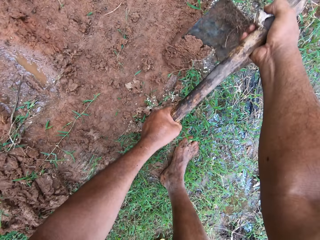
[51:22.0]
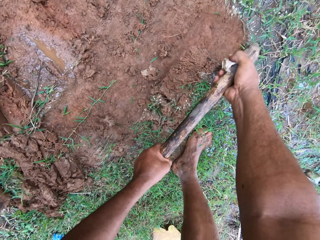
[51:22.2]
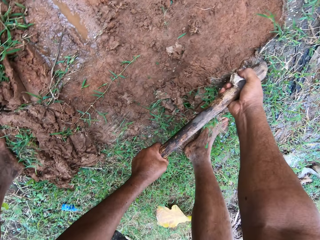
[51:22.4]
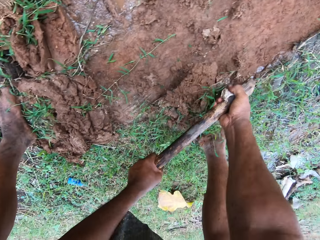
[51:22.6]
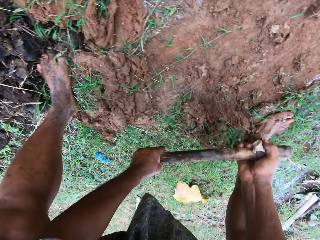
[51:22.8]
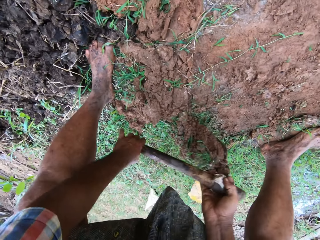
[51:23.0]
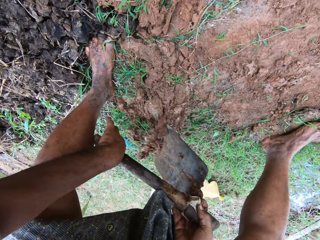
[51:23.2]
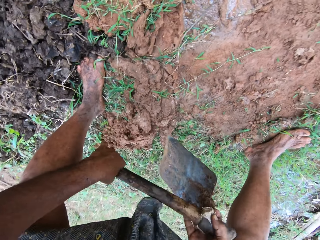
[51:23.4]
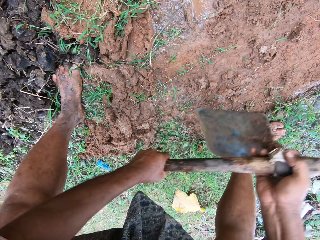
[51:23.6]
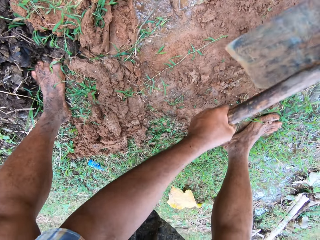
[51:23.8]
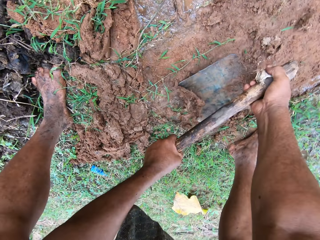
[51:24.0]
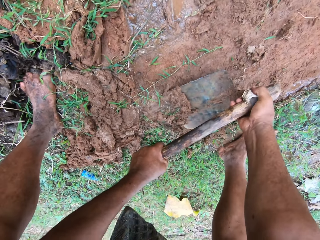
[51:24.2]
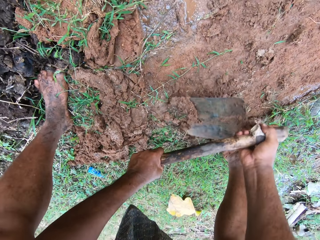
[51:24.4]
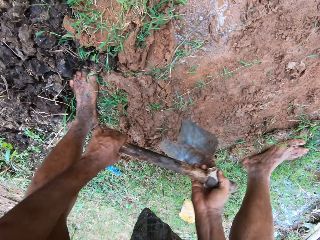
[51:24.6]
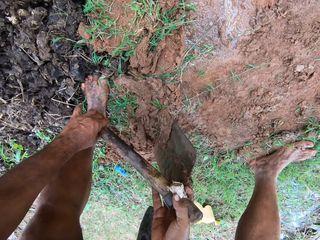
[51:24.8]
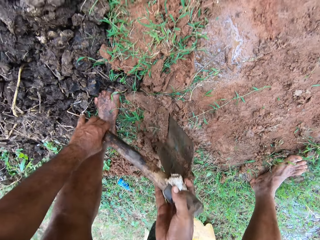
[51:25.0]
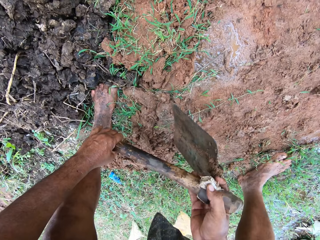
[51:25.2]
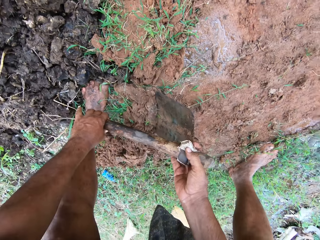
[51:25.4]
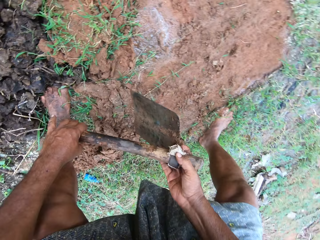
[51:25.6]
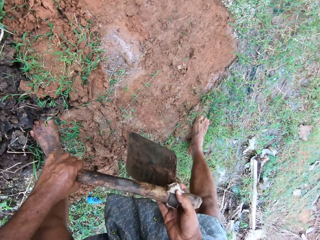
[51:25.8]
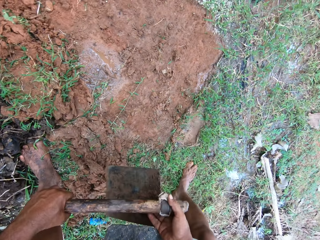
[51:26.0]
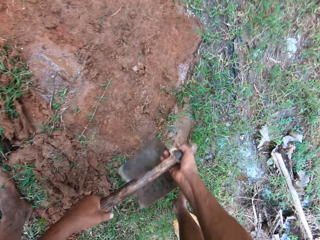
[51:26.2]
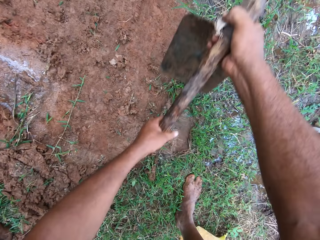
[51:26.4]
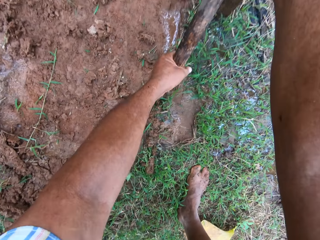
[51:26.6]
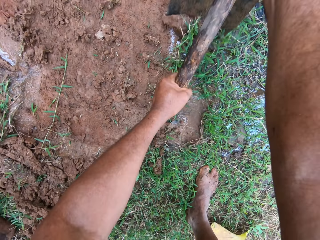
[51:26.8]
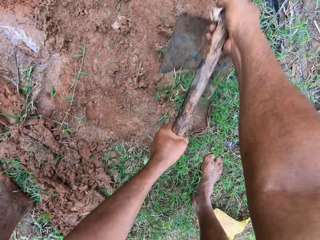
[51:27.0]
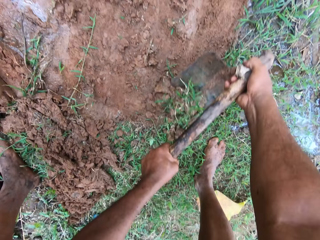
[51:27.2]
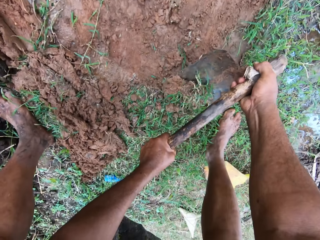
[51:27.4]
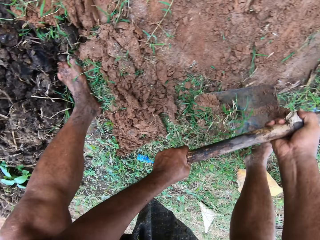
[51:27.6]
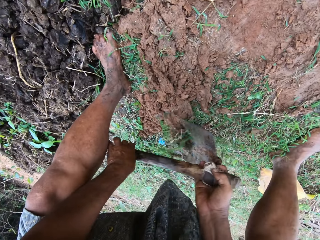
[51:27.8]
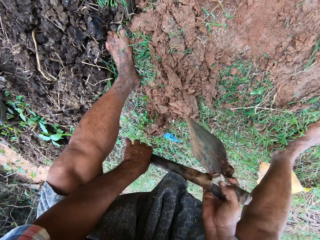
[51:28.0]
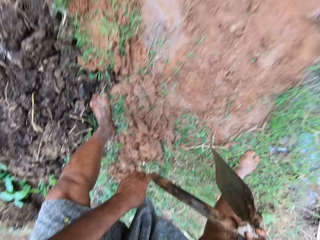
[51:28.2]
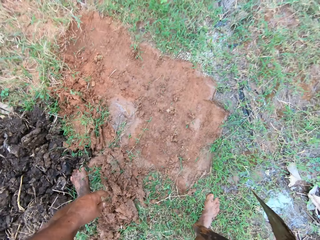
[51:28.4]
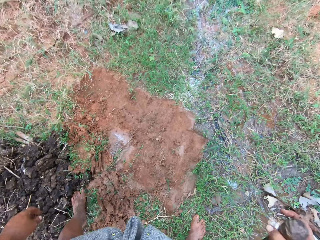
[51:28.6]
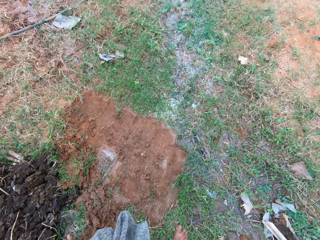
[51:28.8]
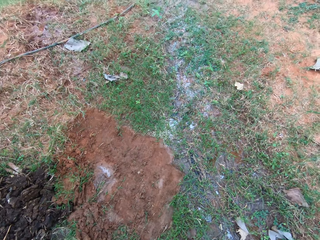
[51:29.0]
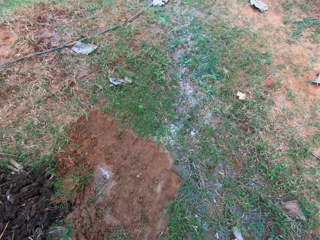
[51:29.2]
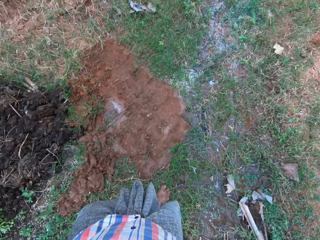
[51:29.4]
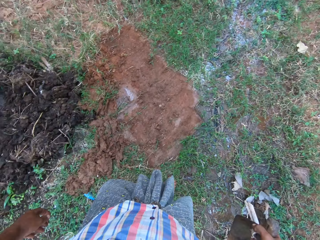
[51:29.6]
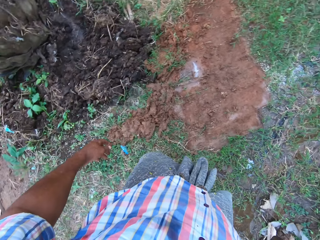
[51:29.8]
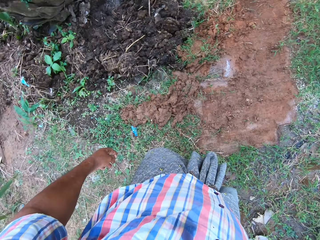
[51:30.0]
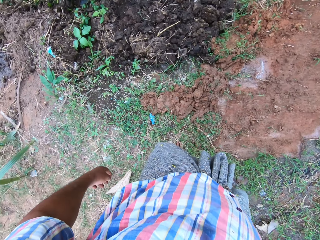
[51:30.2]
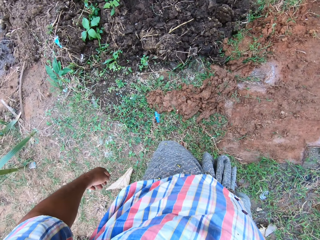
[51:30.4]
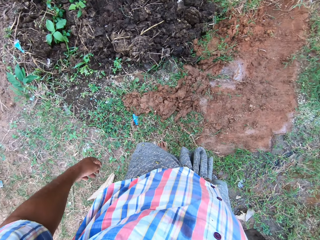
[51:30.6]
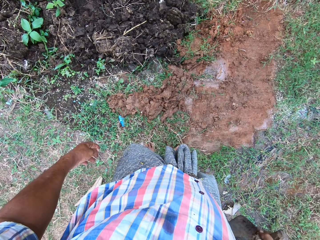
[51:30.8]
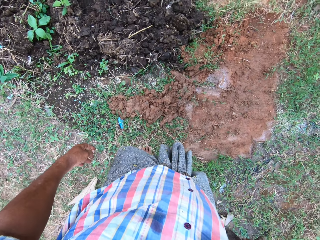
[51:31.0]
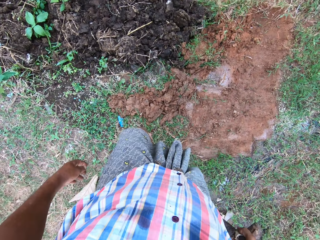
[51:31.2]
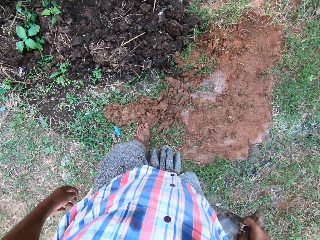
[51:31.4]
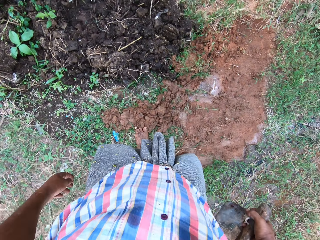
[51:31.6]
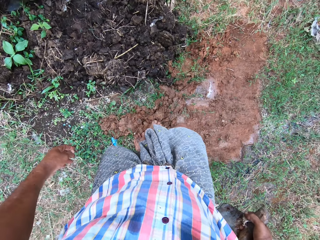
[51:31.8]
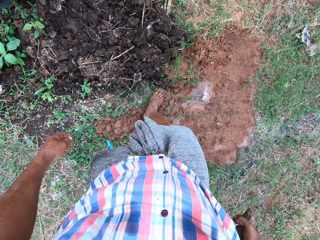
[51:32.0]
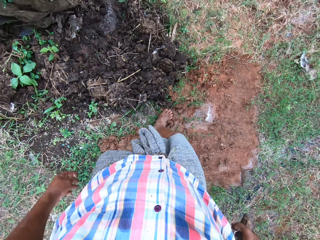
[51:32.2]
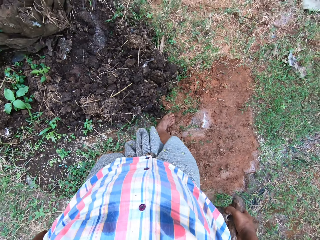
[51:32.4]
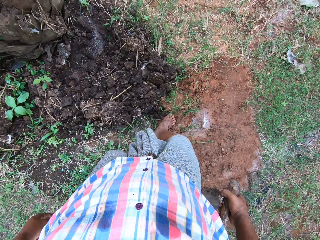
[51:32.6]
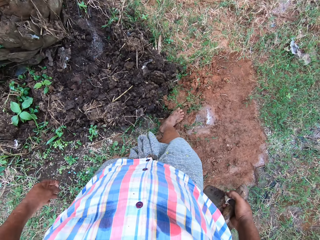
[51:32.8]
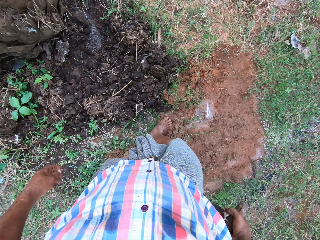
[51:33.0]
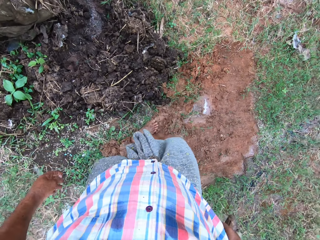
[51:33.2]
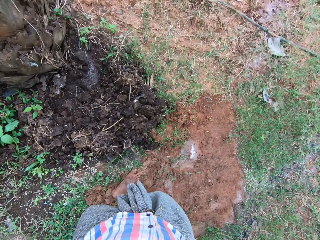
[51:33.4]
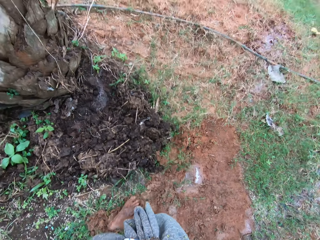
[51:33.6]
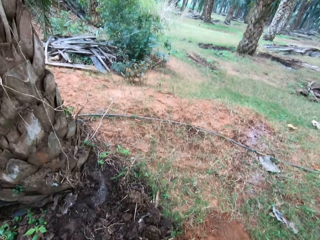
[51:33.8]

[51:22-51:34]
The camera wearer looks around. They step on the sand.

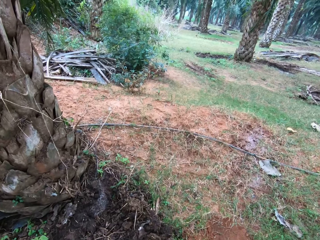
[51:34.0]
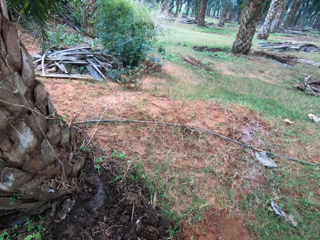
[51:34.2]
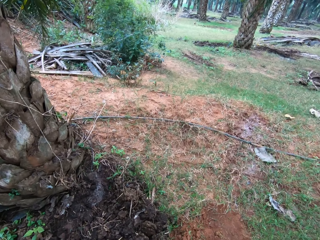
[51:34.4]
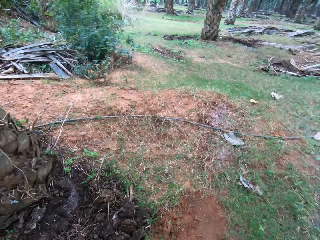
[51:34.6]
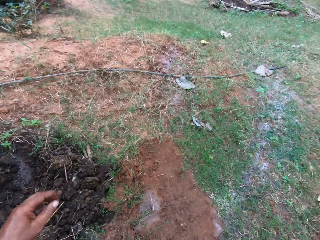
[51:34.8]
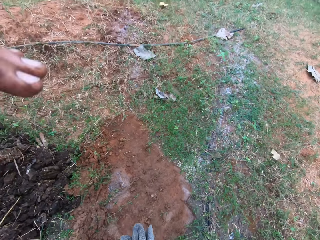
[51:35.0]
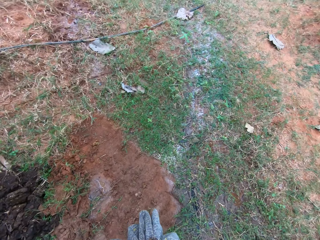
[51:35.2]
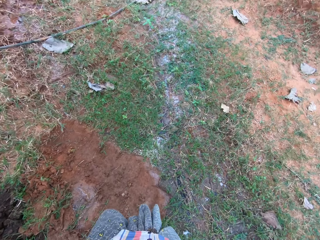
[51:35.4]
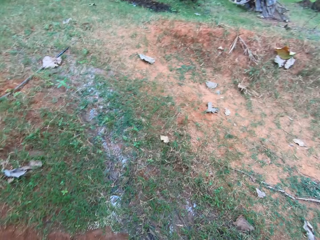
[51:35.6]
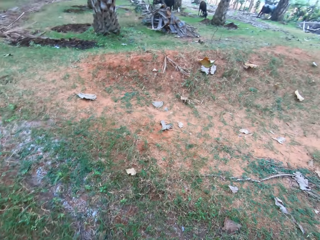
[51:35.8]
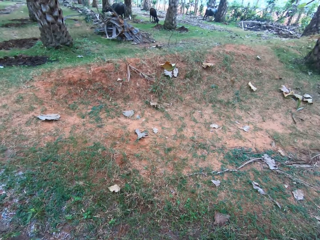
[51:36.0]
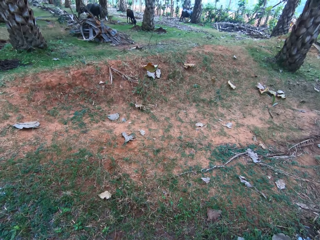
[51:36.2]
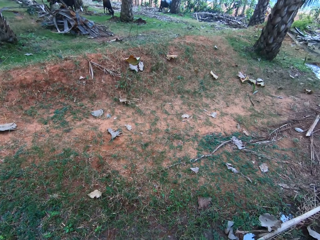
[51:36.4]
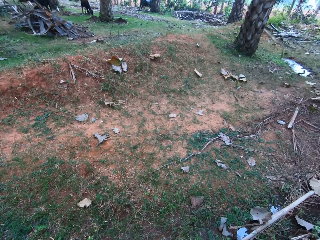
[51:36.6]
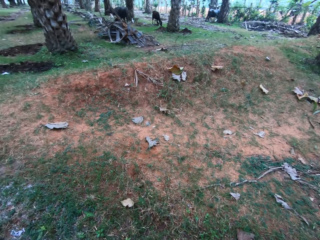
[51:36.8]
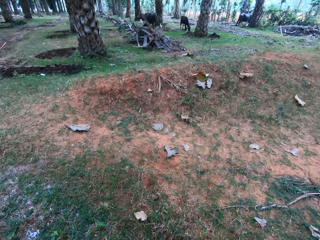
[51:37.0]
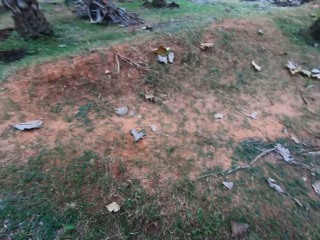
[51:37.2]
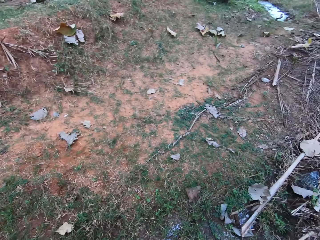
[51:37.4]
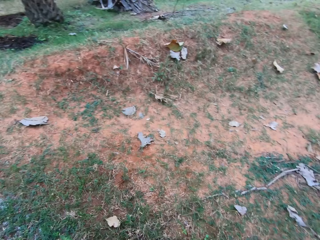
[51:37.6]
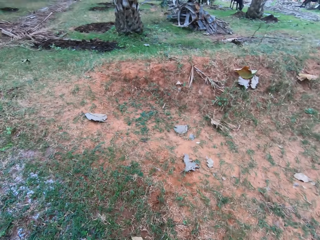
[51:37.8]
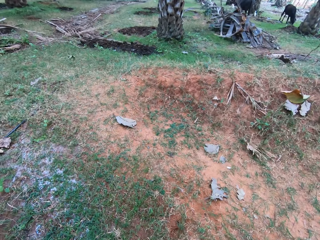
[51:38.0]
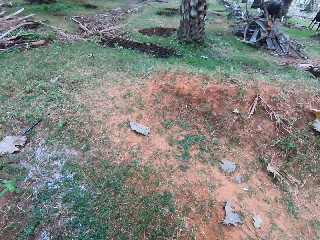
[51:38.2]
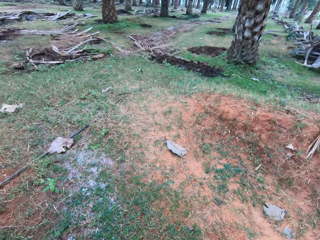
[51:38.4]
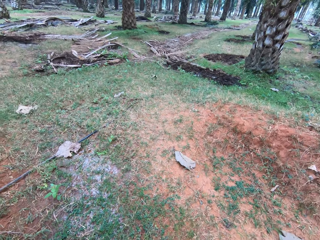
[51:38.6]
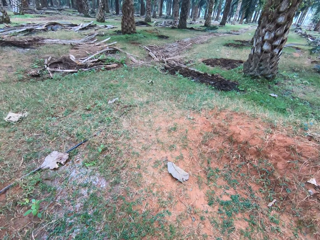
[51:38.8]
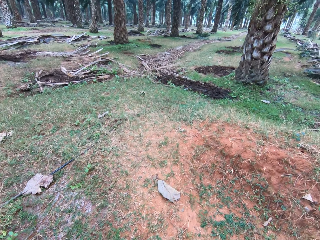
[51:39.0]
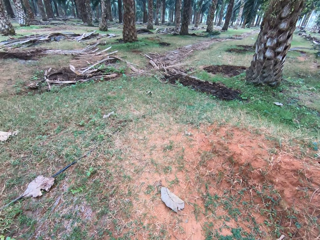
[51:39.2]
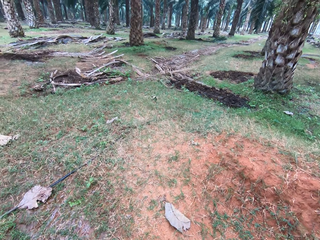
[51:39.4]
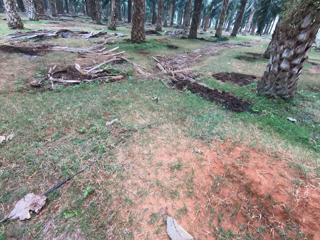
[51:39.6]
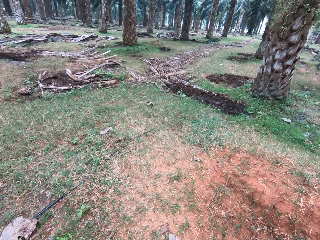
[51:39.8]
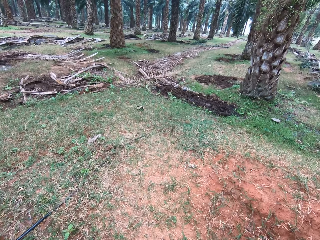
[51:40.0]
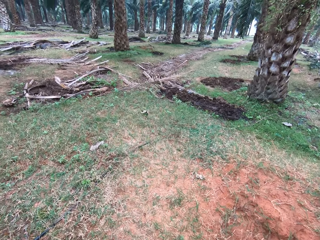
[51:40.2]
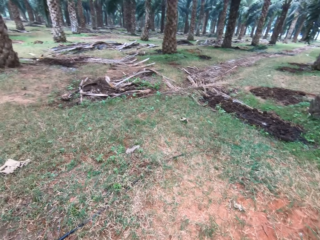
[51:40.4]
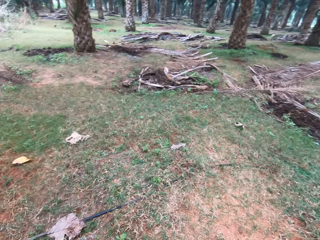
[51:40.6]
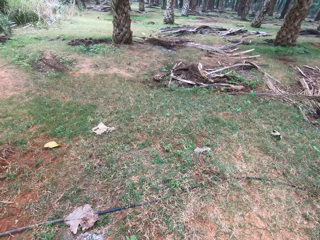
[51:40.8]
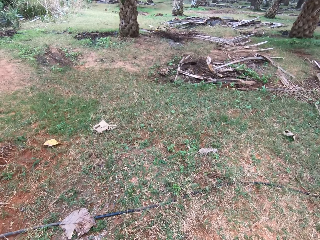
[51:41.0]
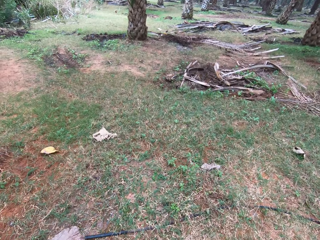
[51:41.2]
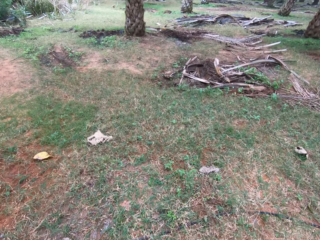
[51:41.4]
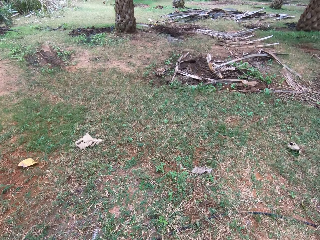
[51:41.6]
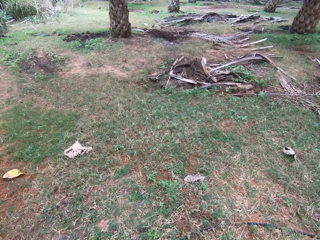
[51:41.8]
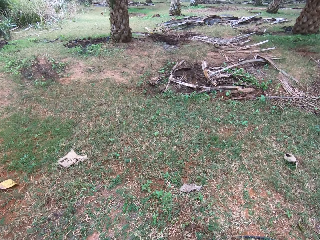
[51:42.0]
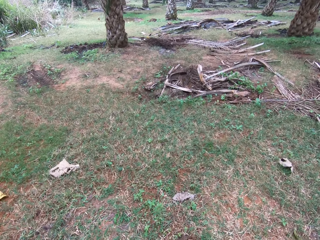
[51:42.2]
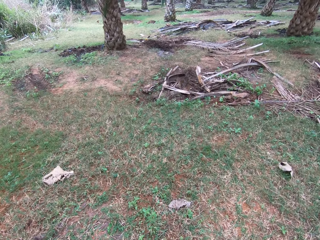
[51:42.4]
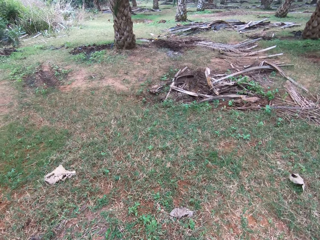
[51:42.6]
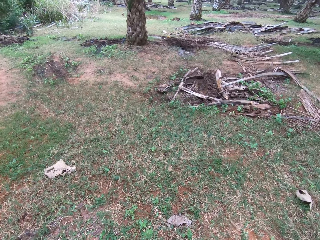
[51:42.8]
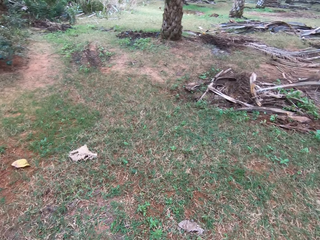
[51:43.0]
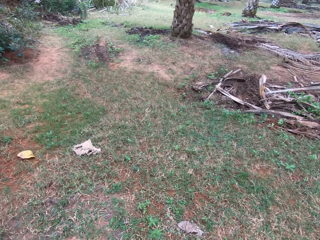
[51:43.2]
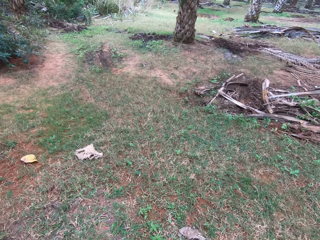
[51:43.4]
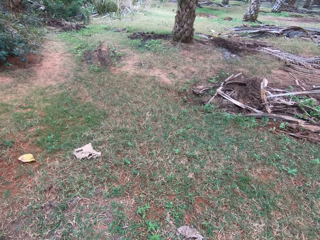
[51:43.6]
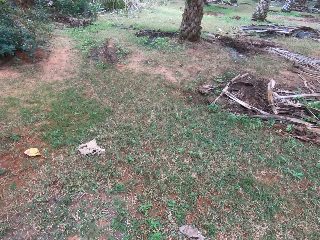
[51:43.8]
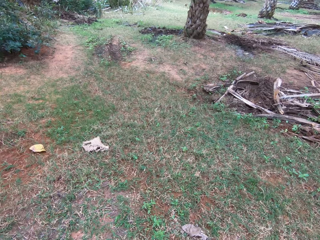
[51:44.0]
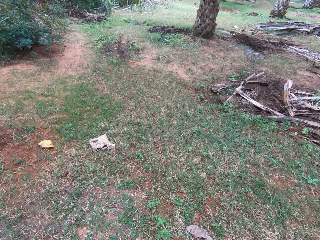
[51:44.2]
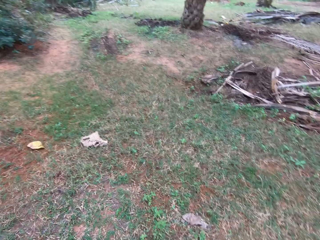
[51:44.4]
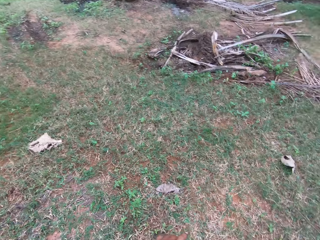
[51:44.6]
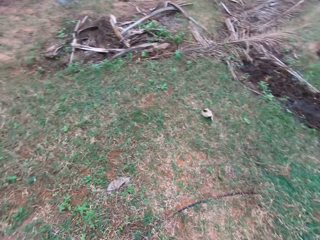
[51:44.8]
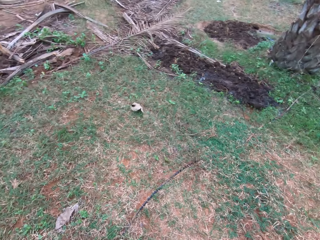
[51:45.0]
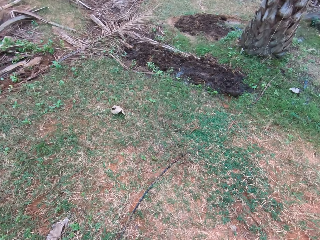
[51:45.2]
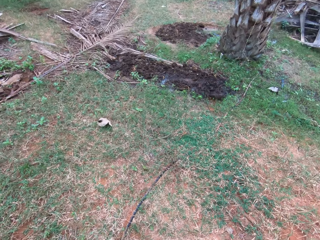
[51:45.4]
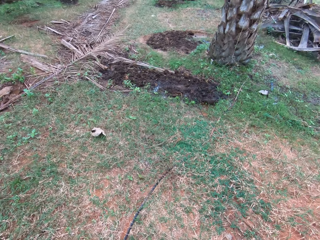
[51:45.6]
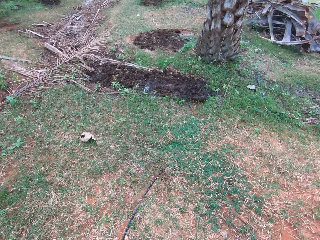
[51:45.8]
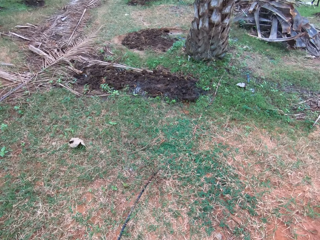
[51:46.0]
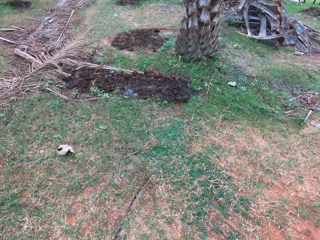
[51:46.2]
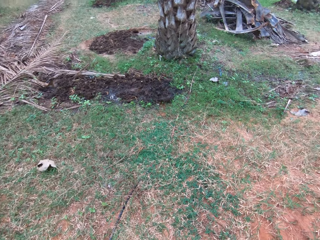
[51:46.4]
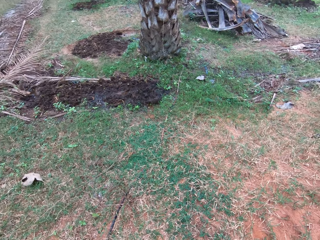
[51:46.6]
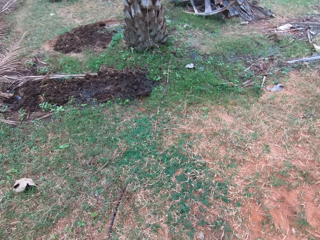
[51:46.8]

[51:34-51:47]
The camera wearer touches the camera. They walk around.
